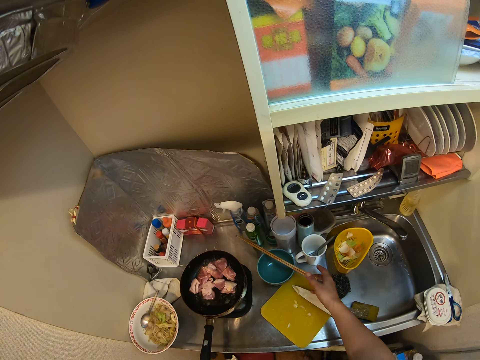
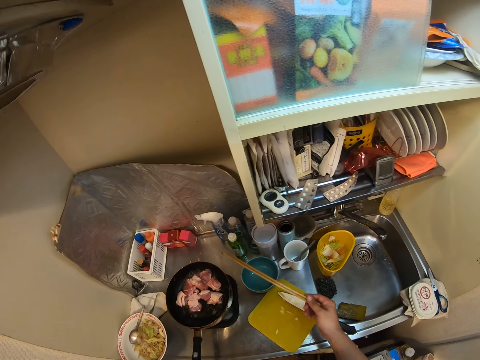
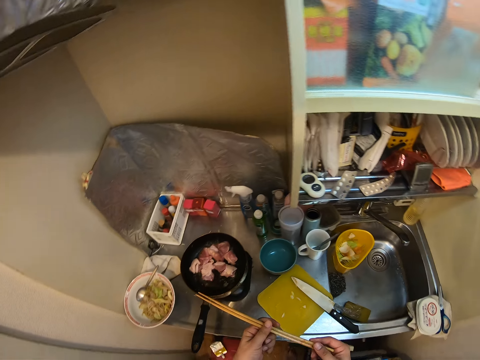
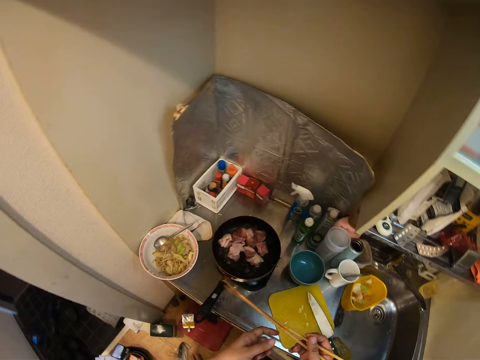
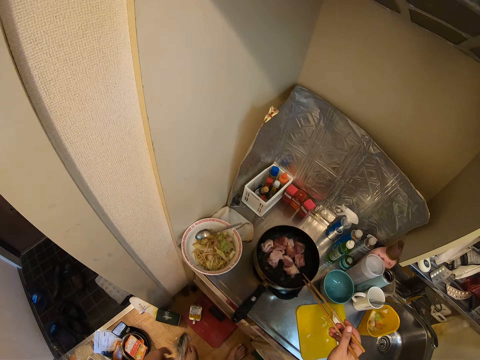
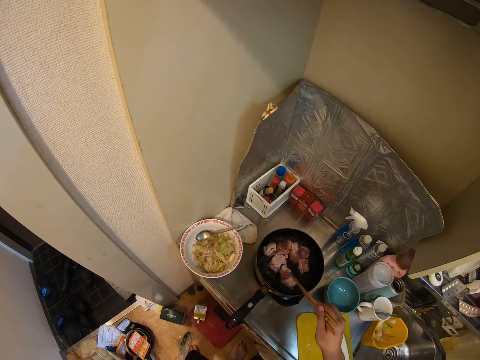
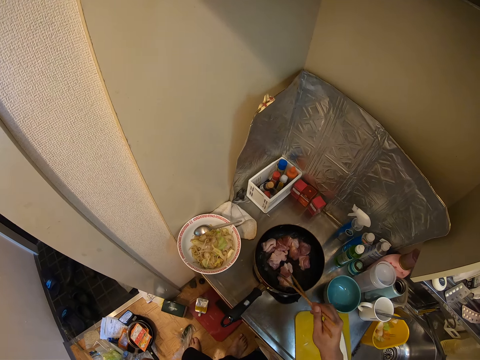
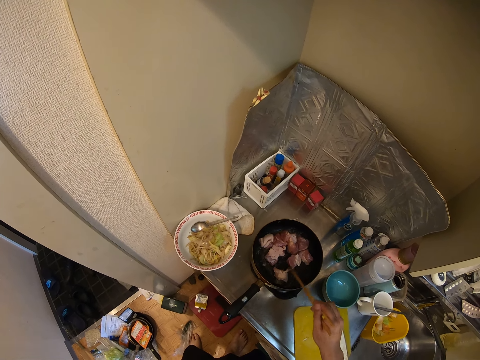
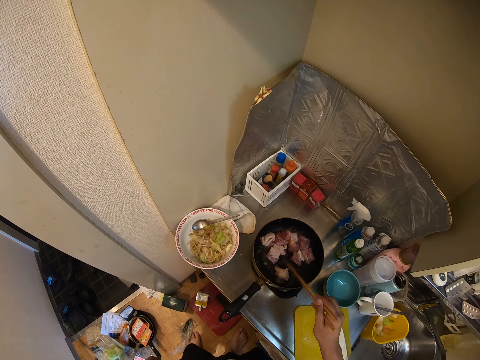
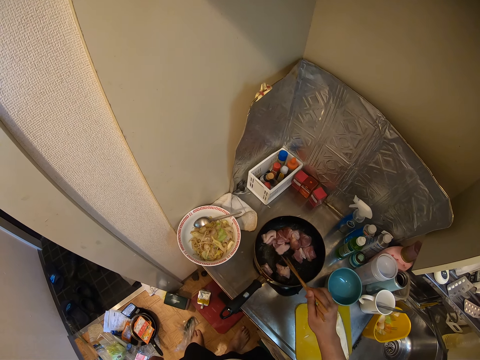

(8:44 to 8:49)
The camera wearer picks up the chopsticks. They stir the meat with the chopsticks. They separate the pieces of meat in the pan with the stick.

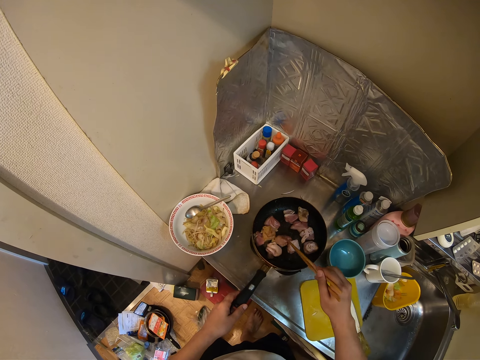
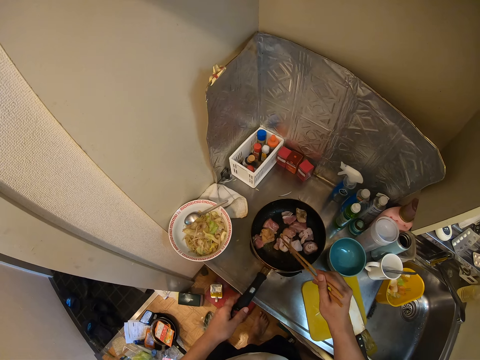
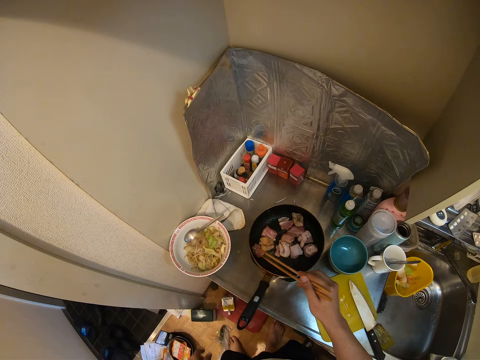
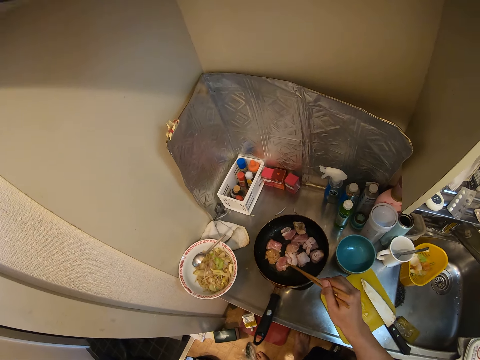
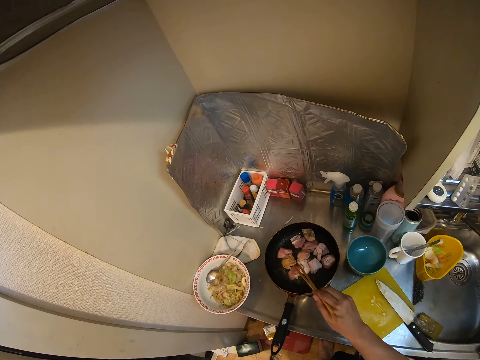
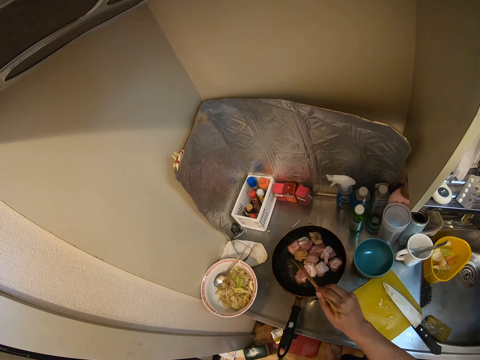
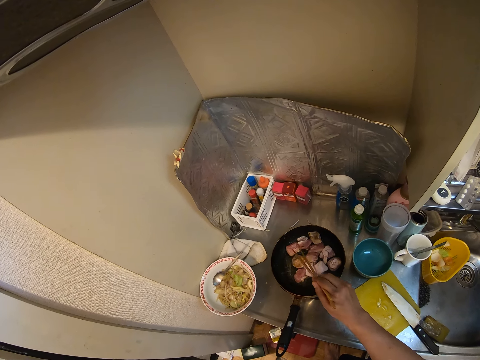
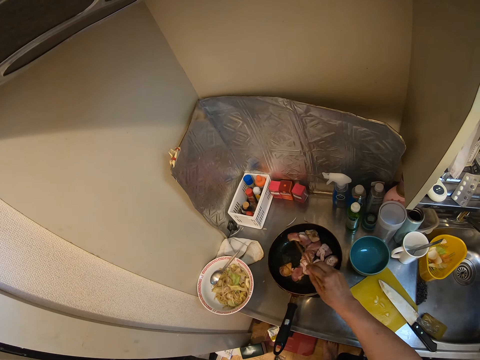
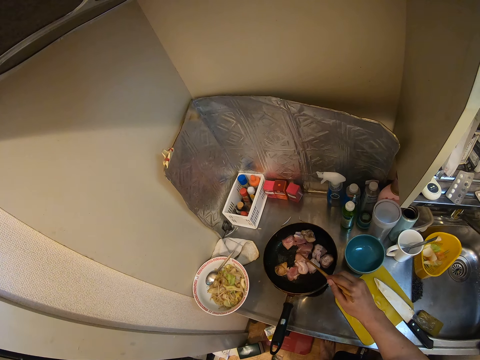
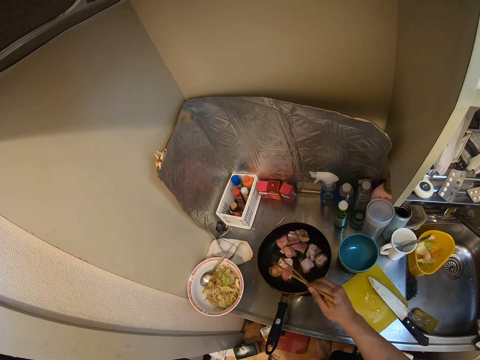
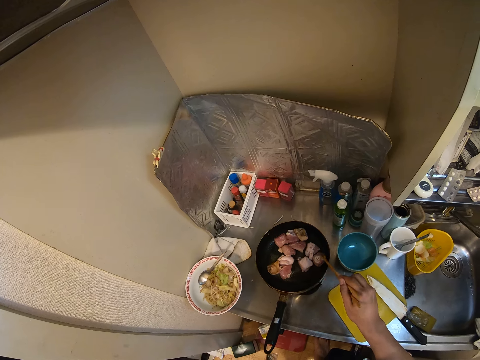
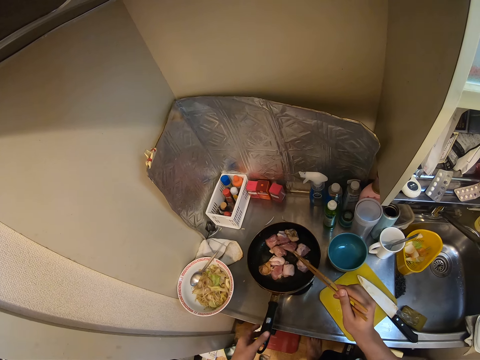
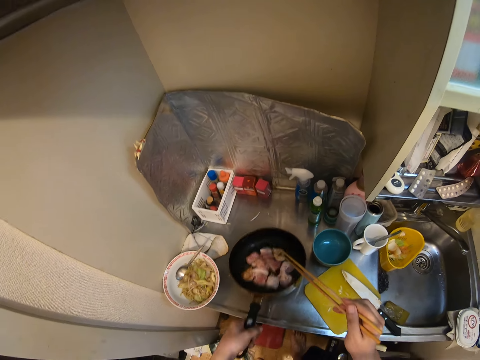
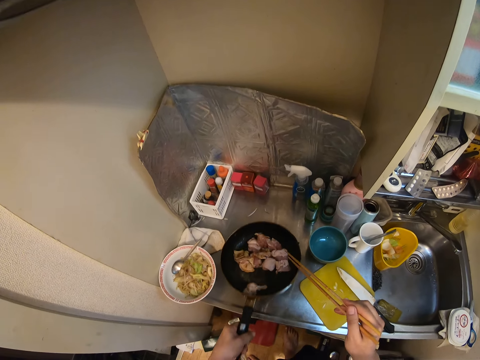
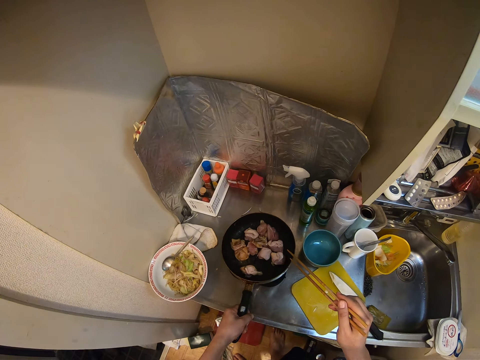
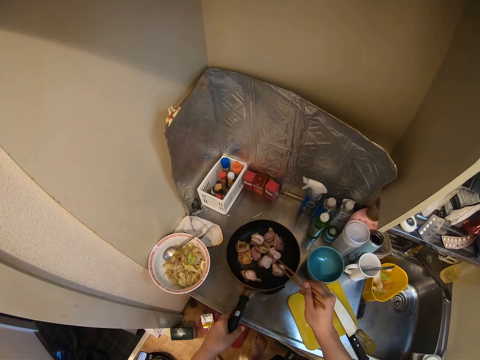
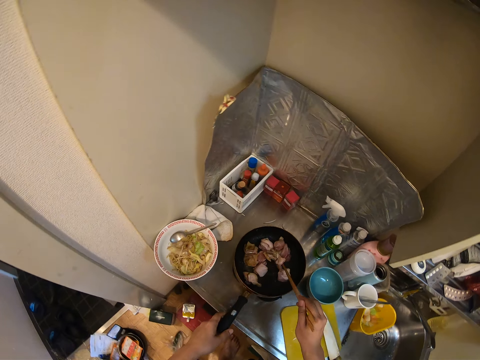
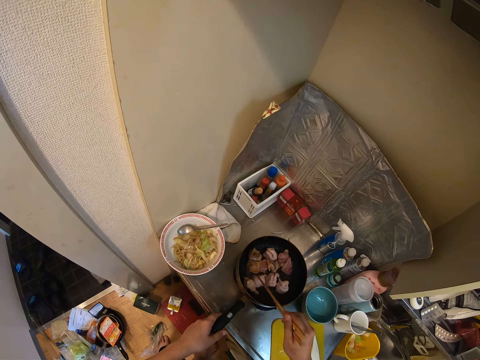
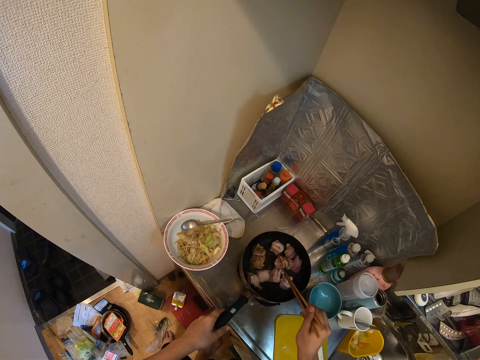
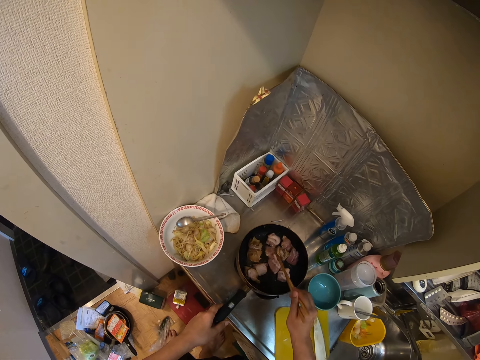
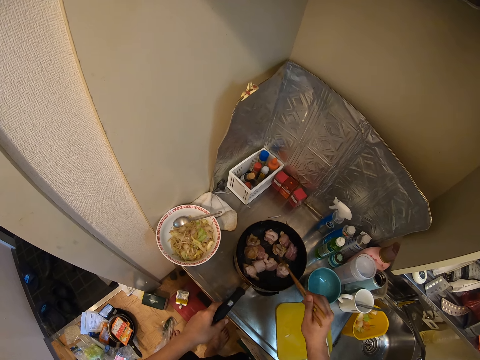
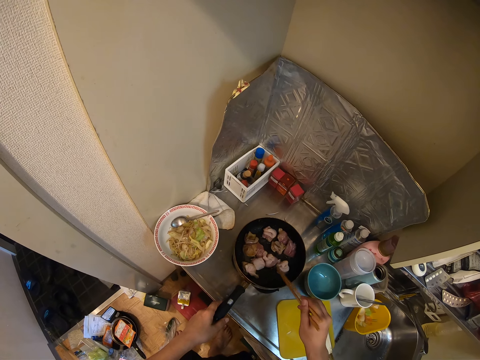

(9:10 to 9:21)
The camera wearer shakes the pan. They pick the skillet from the cooker. They shake the skillet. They place the skillet back on the cooker. They stir the meat pieces in the skillet with the chopsticks.

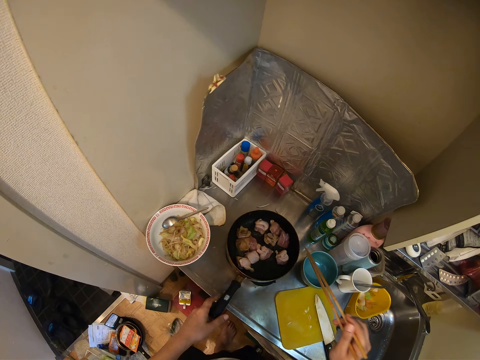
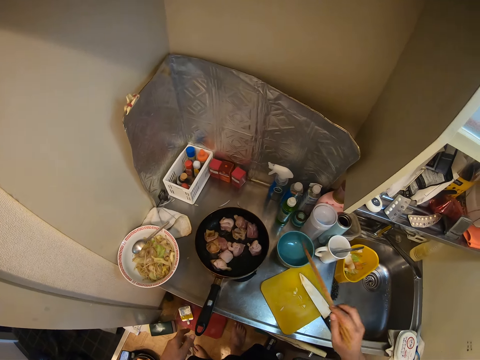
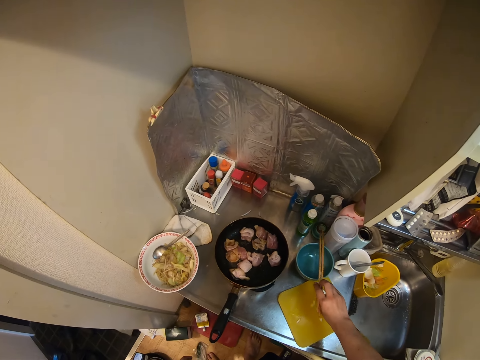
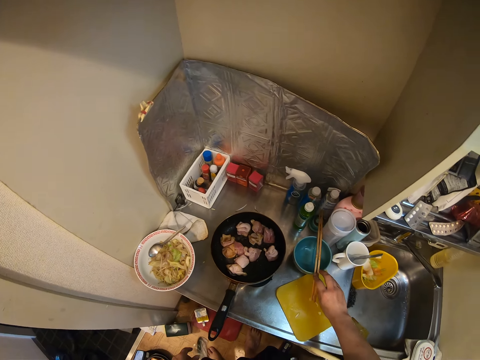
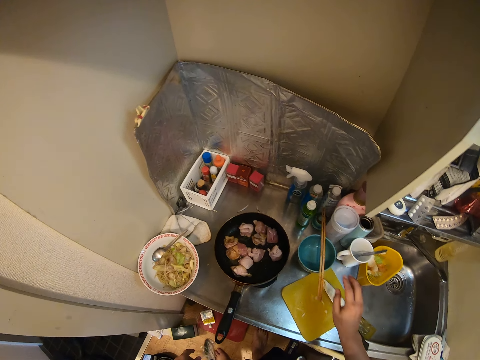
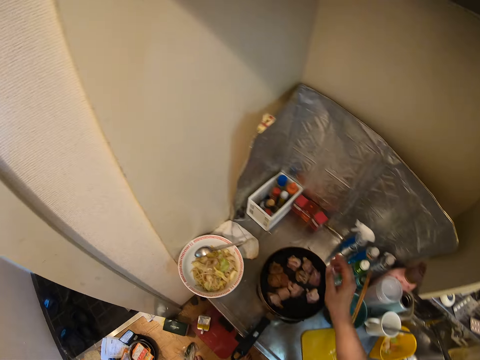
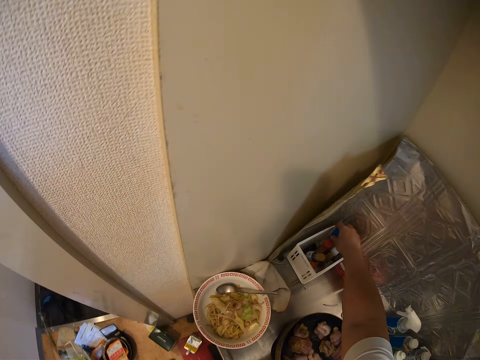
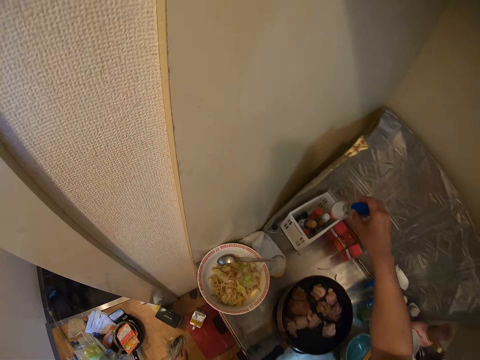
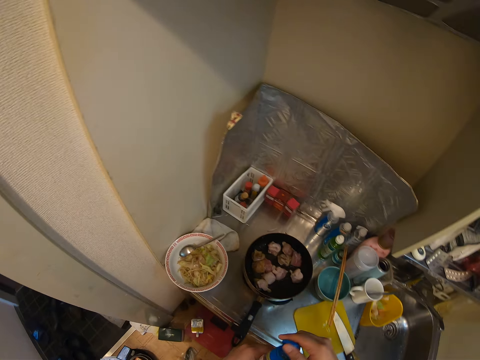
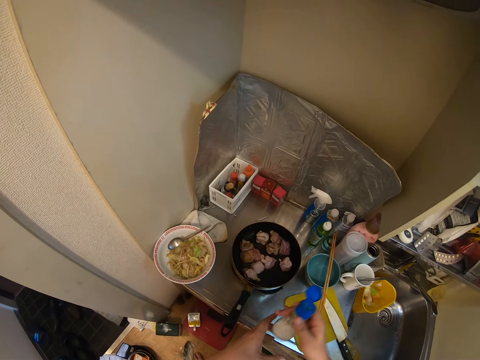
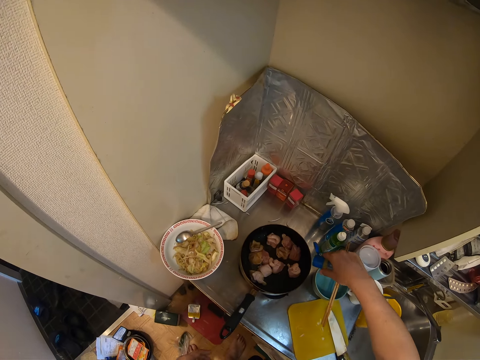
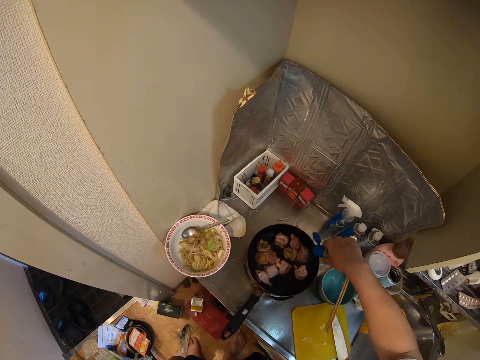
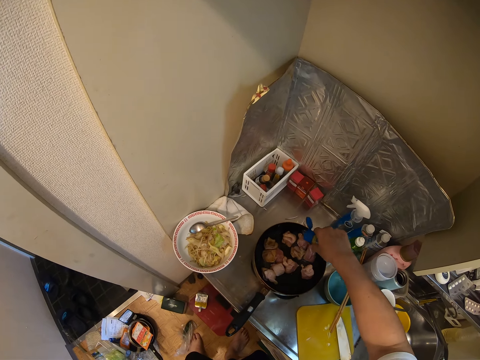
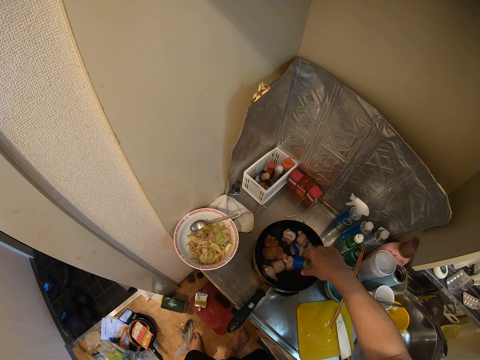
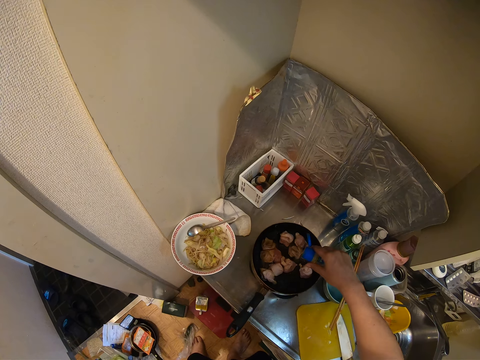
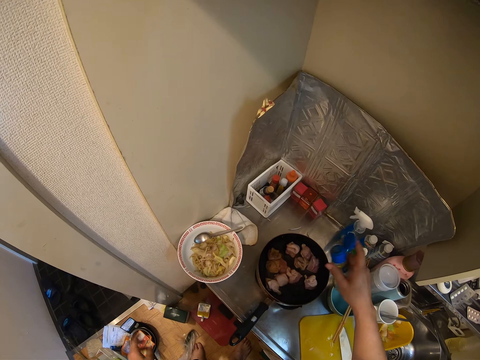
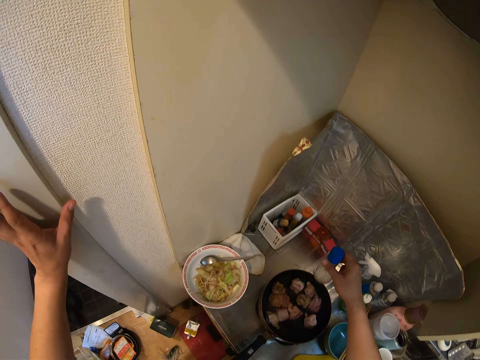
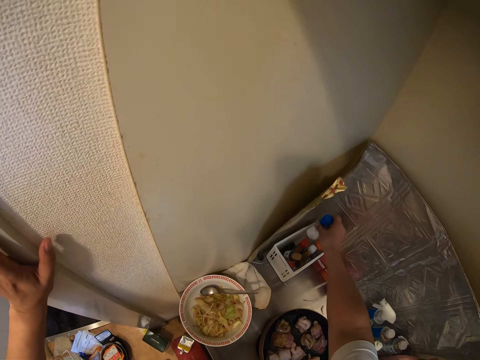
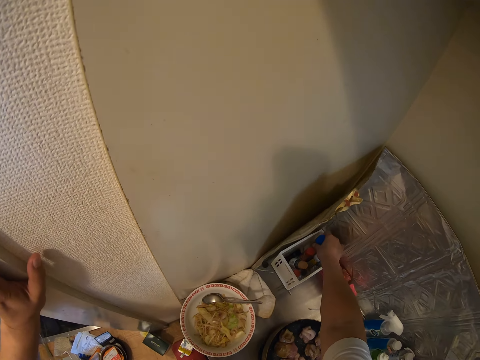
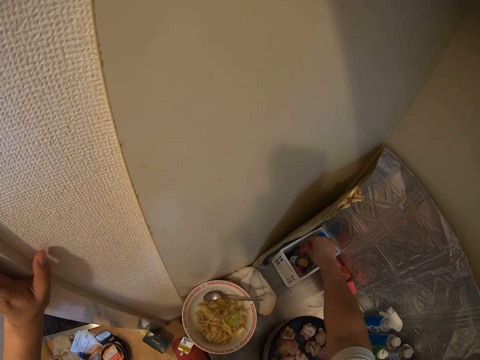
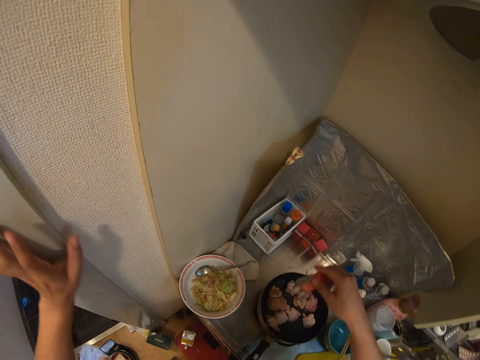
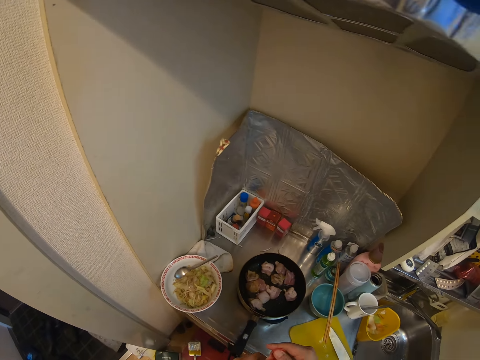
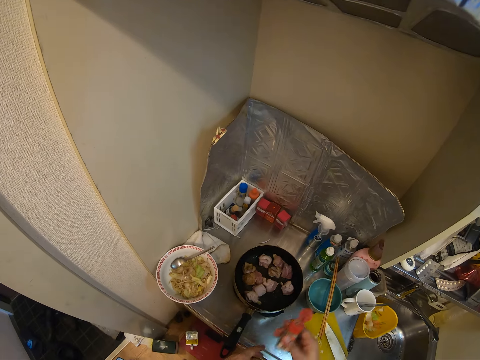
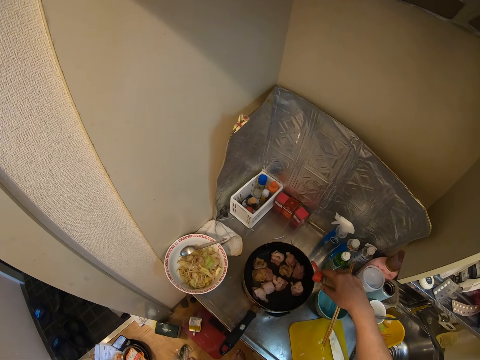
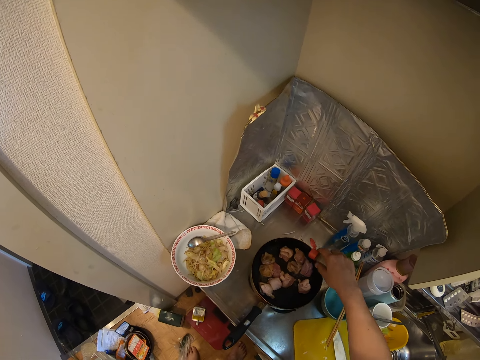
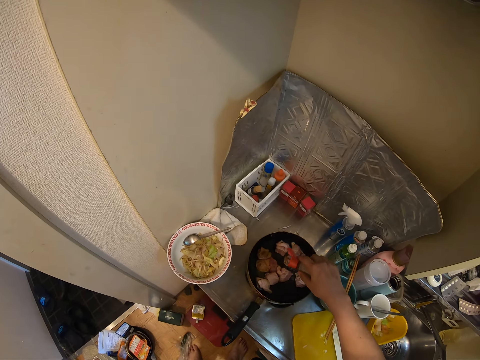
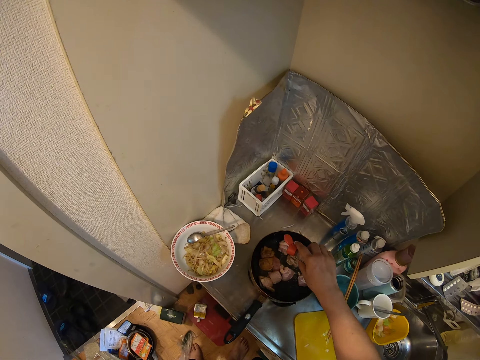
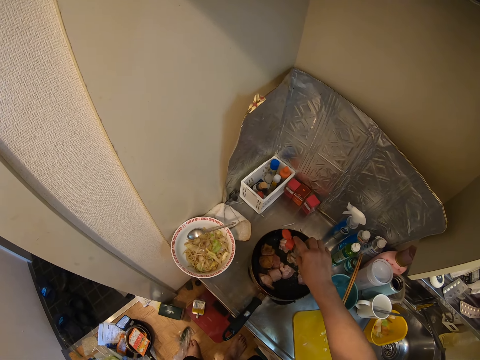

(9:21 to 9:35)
The camera wearer places the chopsticks on a bowl on the countertop. They pick a salt jar from a container on the countertop. They carry the salt. They open the jar. They pour salt on the meat pieces. They close the jar. They hold the wall with the left hand. They put the jar back on the container. They pick another spice jar. They open the jar. They pour the spice on the meat in a skillet.
